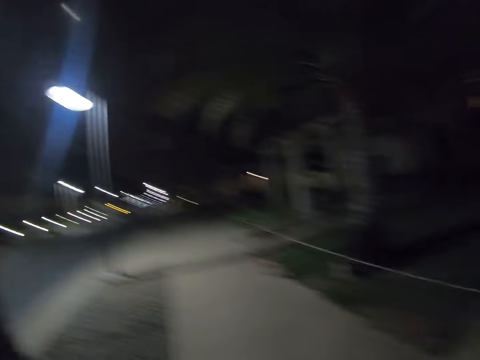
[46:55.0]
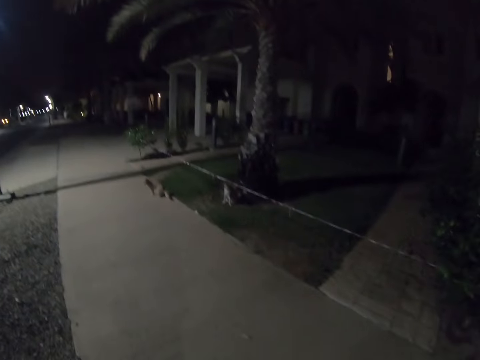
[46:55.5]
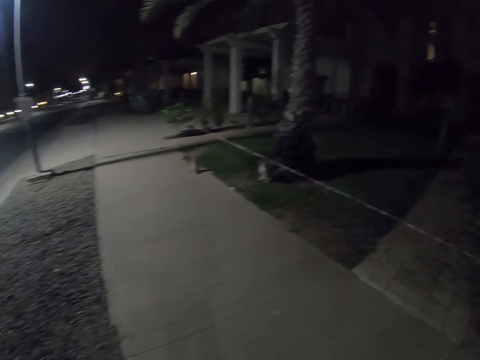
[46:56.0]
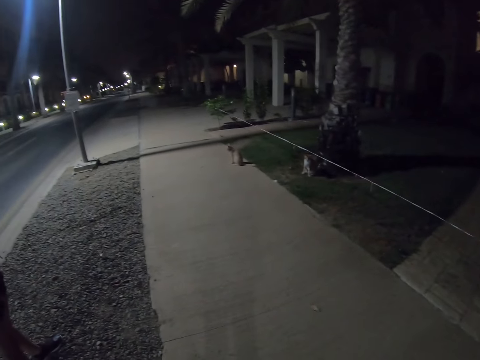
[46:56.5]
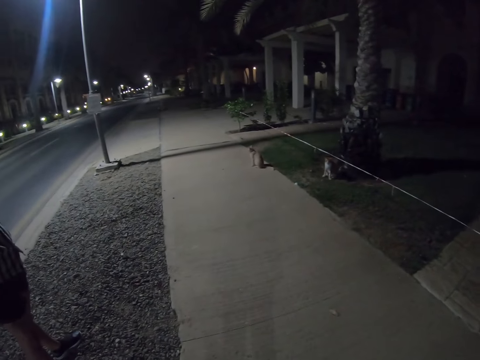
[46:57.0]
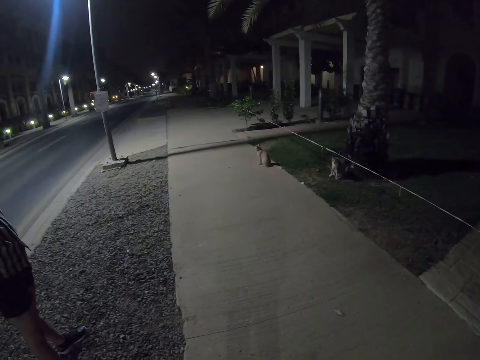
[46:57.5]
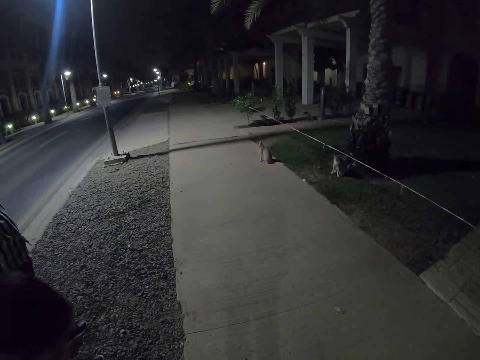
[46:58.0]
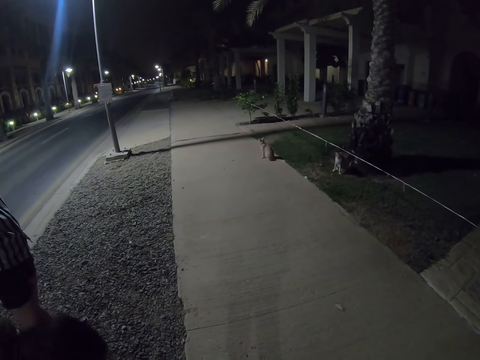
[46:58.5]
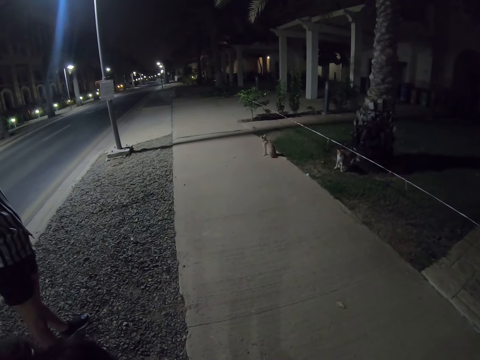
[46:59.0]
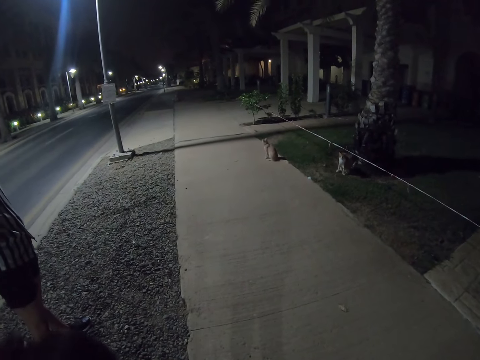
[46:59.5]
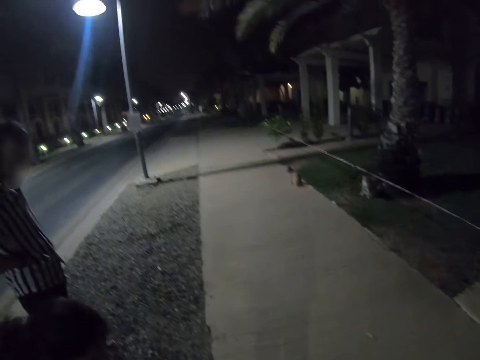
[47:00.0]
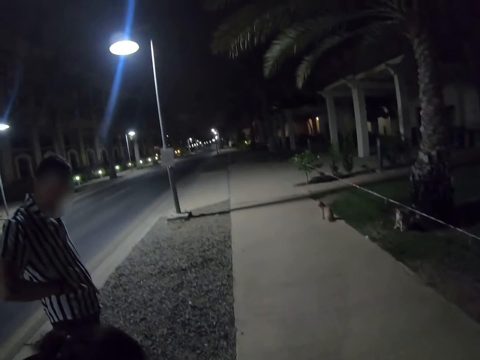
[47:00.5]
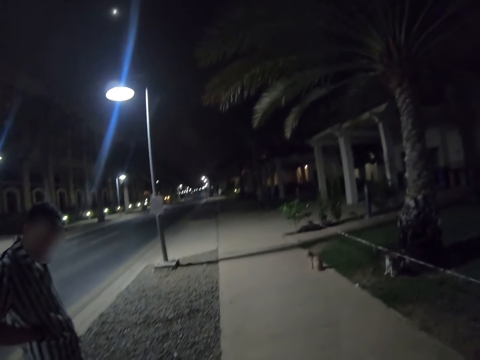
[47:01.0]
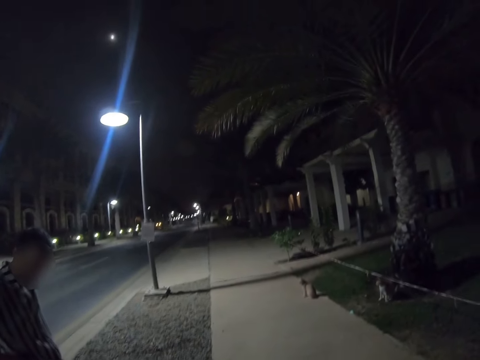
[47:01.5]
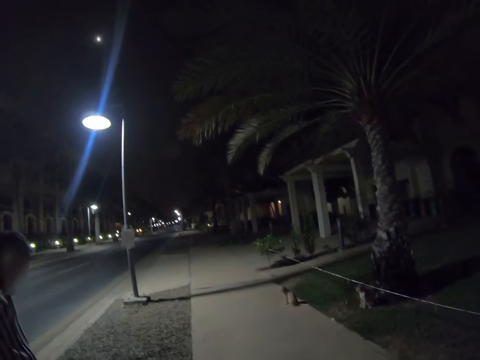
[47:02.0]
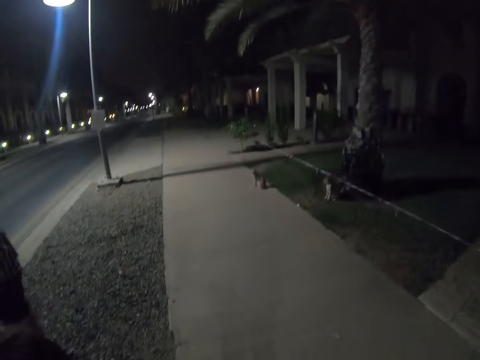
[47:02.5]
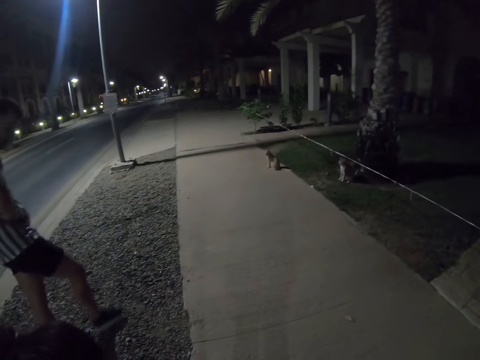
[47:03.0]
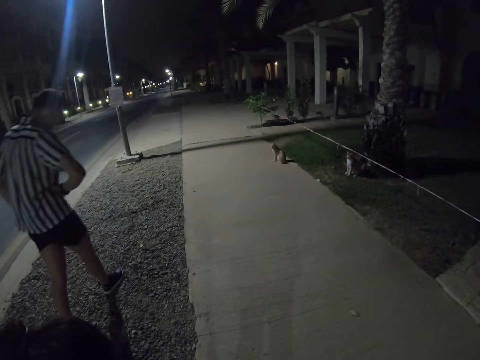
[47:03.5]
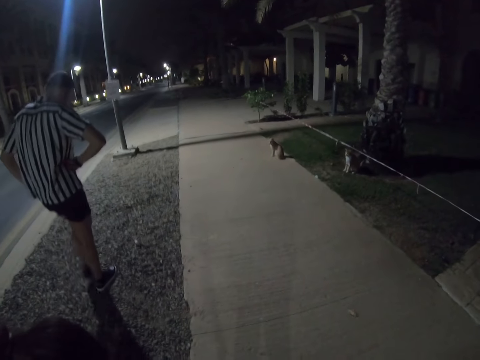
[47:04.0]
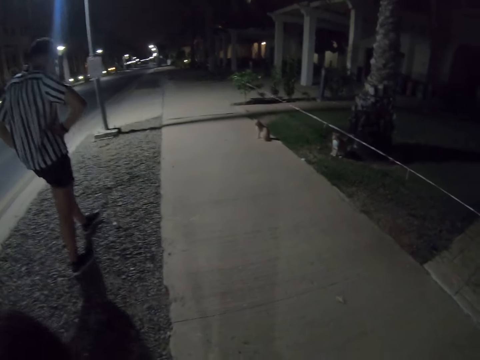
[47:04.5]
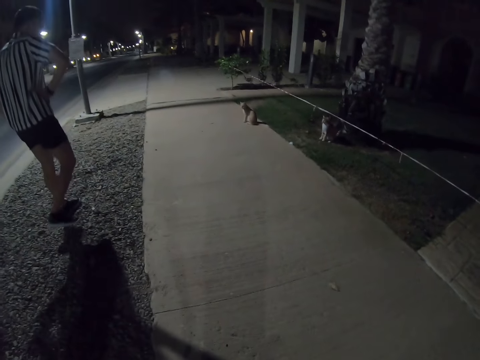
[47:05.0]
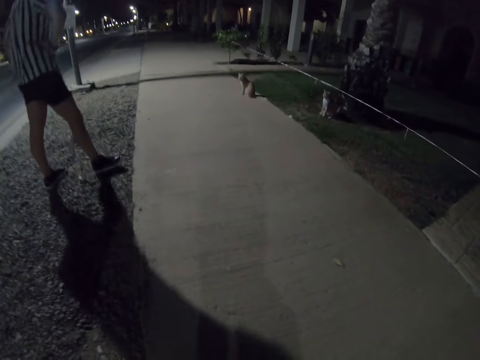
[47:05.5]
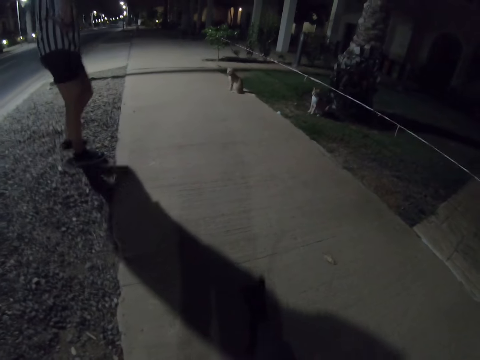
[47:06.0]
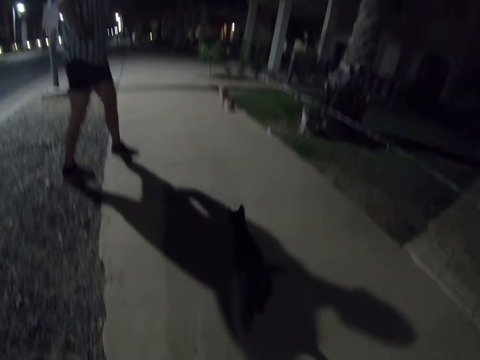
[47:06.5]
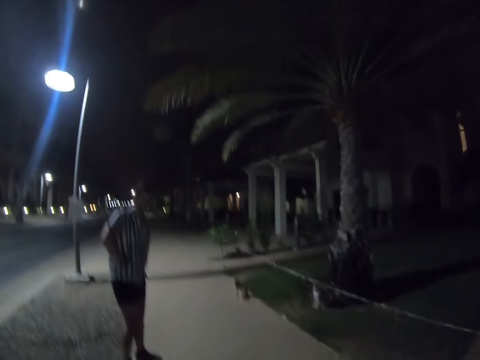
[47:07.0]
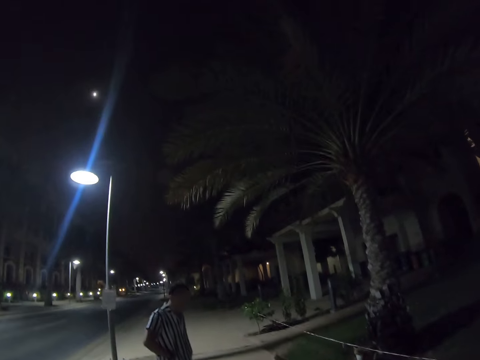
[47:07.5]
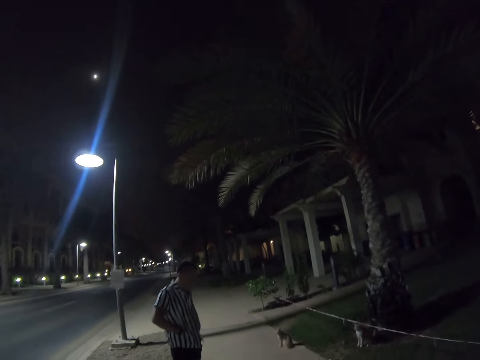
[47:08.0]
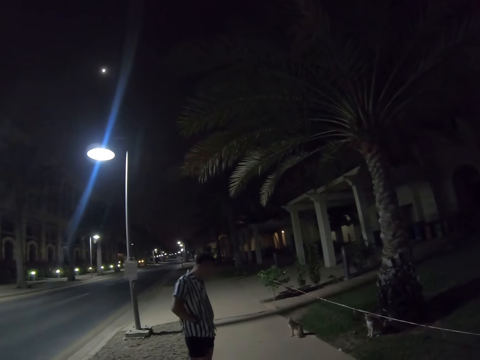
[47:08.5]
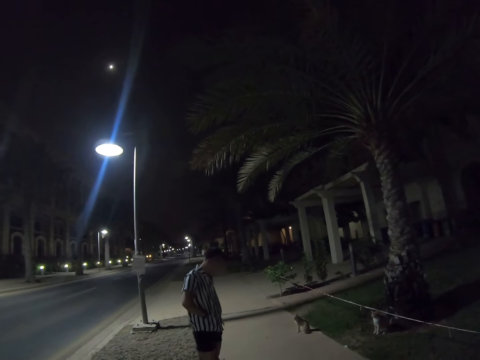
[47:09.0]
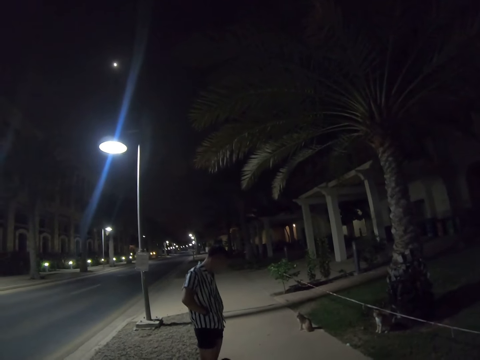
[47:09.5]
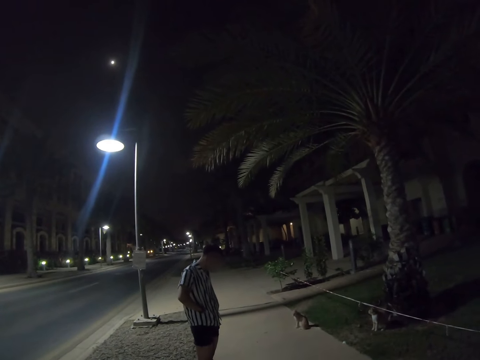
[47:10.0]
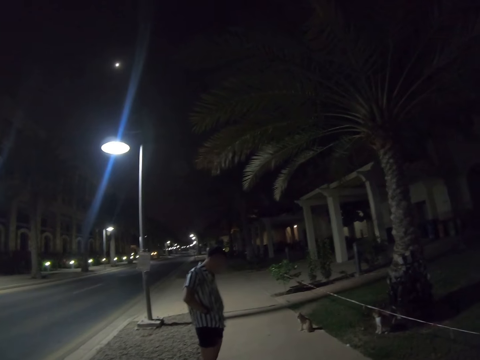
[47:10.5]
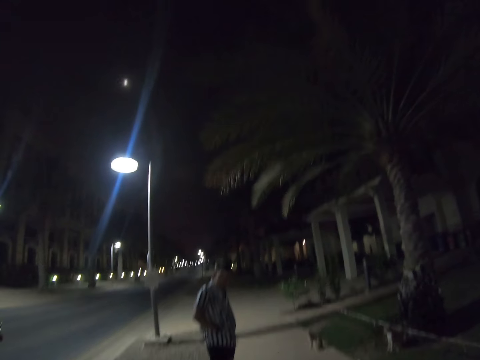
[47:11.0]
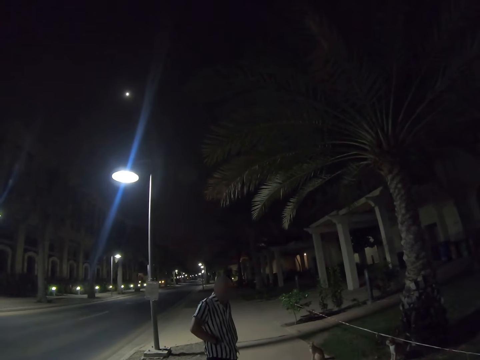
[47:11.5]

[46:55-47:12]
The camera wearer walks on the road. A woman bends. The camera wearer walks on the road. A man walks on the road. A person interacts with a cat.

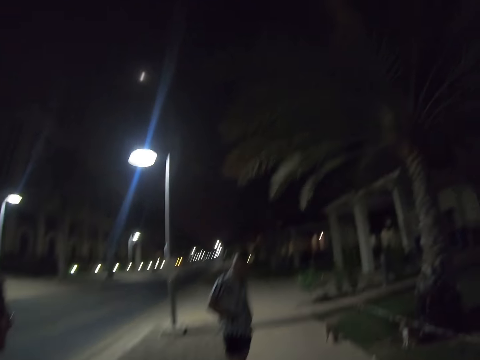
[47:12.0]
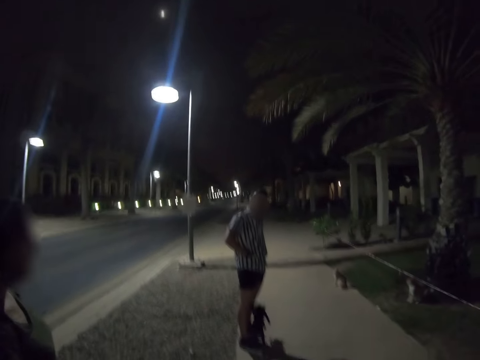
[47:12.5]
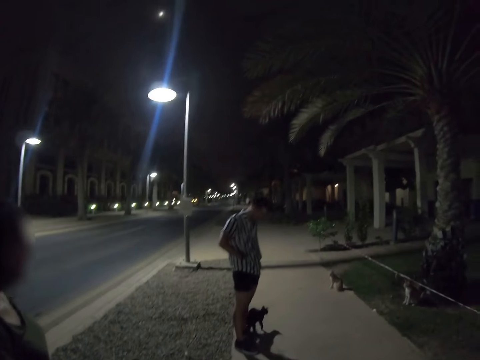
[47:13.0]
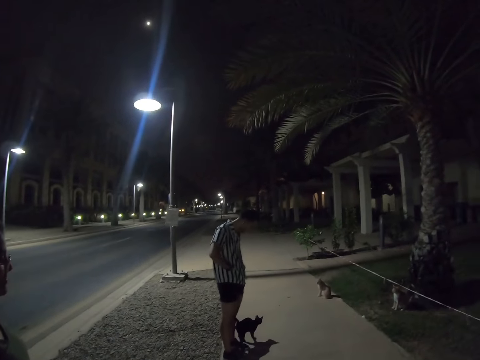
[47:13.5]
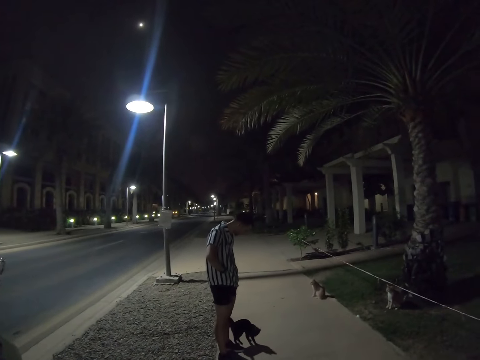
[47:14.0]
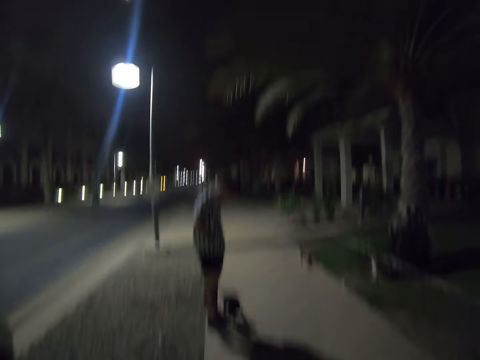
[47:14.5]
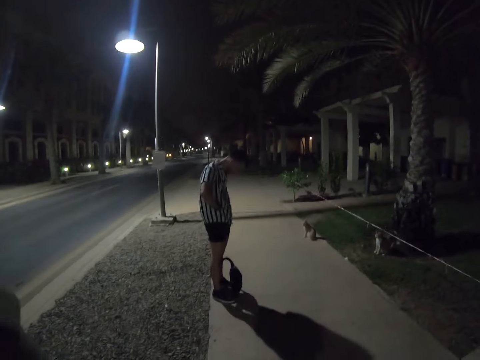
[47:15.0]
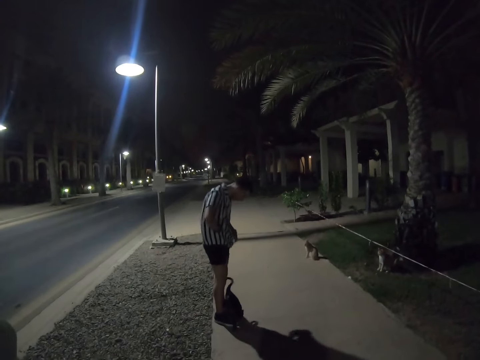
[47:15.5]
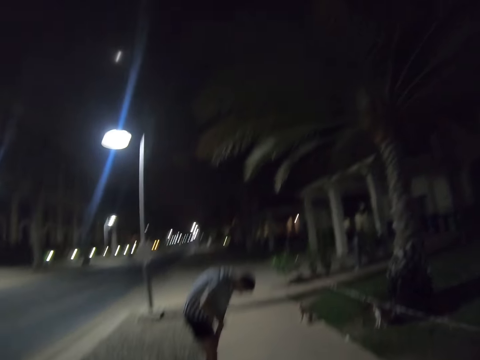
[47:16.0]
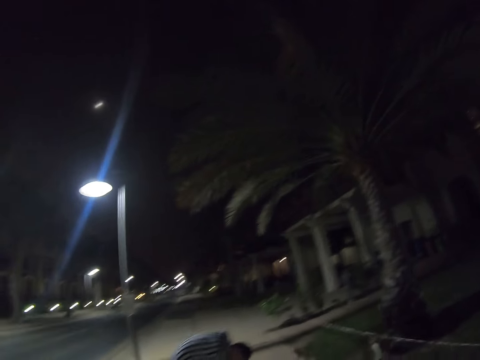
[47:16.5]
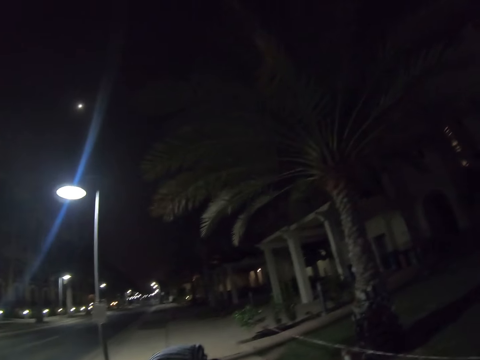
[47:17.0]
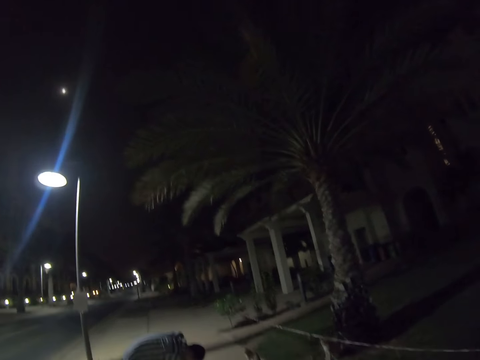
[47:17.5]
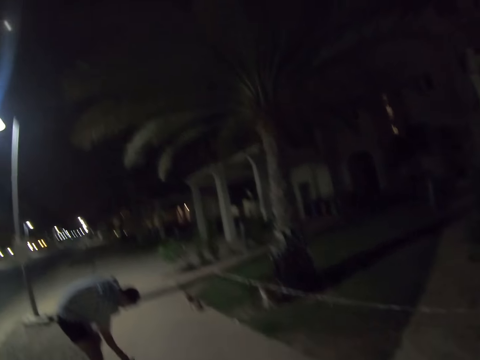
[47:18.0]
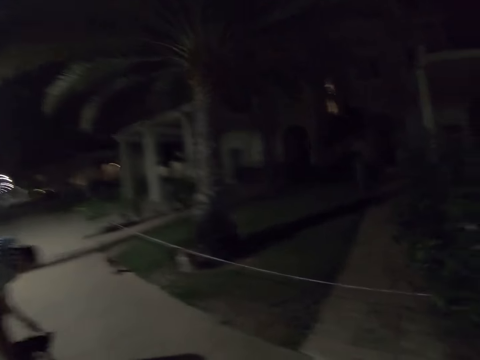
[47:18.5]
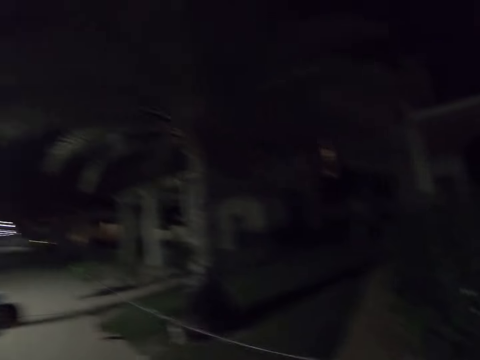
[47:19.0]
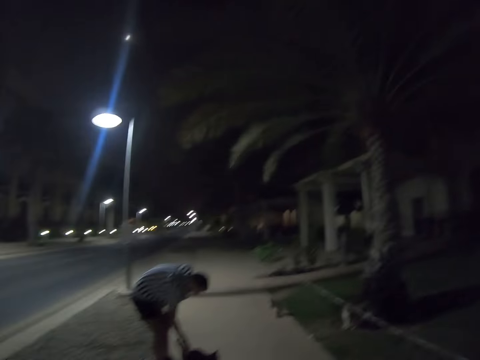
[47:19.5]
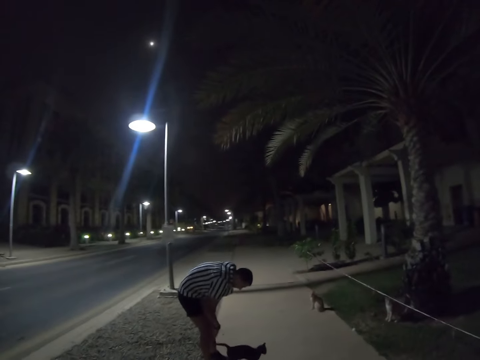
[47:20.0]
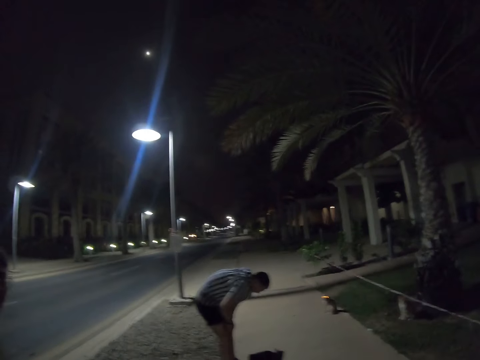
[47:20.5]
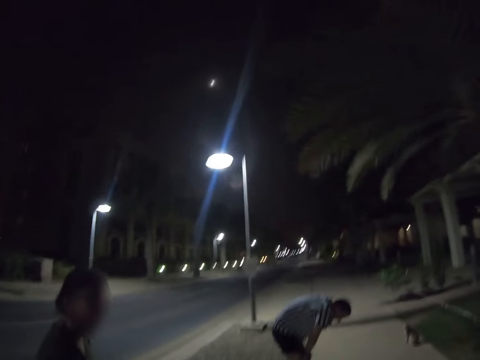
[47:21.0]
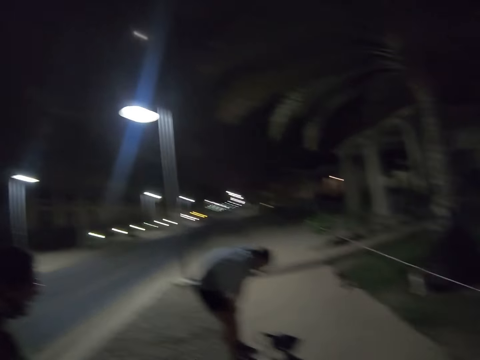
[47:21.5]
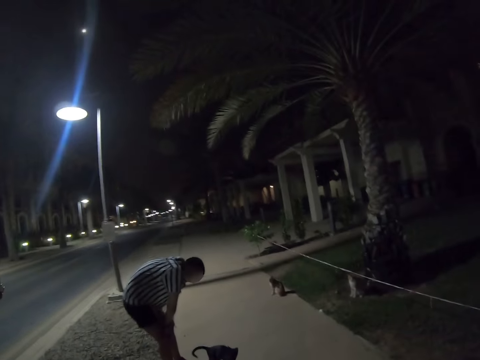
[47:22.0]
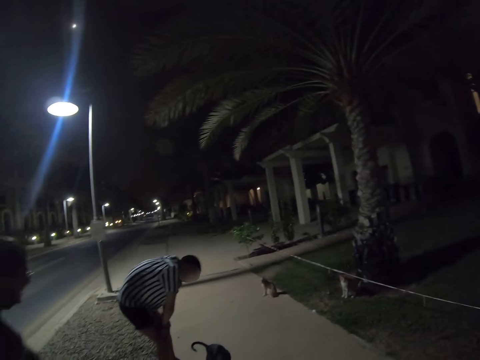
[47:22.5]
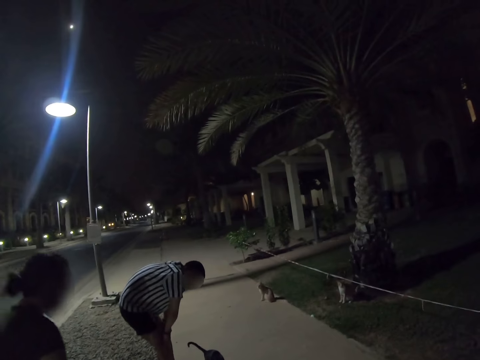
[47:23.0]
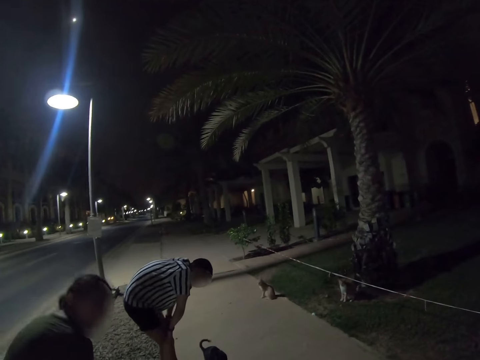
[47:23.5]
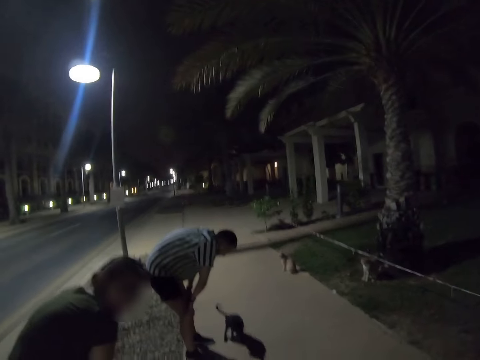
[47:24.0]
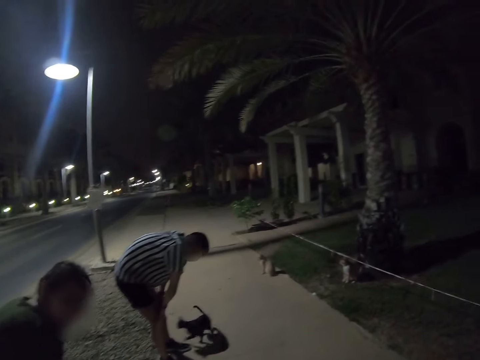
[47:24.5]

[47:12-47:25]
The camera wearer walks on the road. A man bends. The camera wearer walks on the road. The man touches a cat. The camera wearer walks on the road. The man releases the cat. The camera wearer walks on the road. A woman walks on the road. The camera wearer walks on the road. The woman bends.
